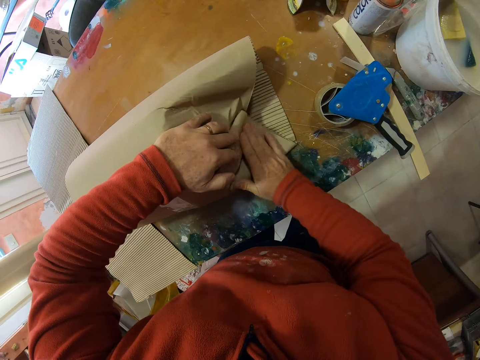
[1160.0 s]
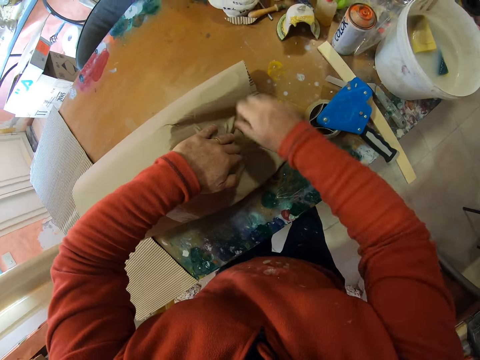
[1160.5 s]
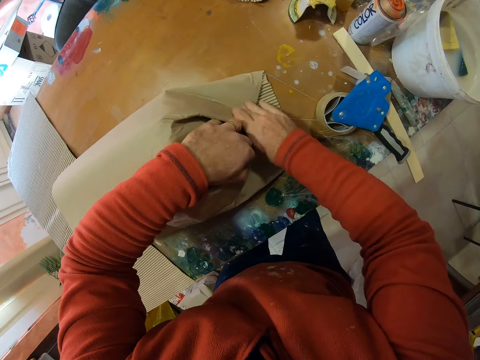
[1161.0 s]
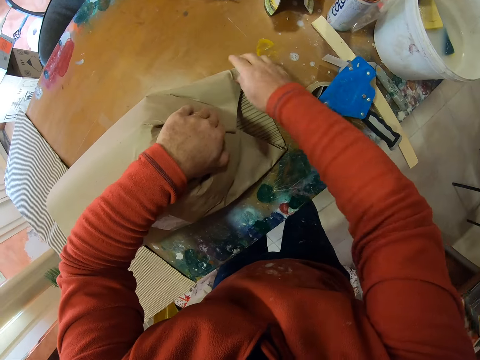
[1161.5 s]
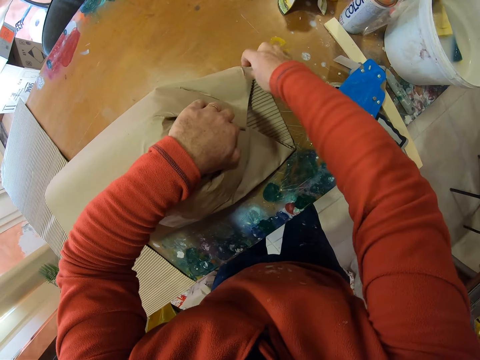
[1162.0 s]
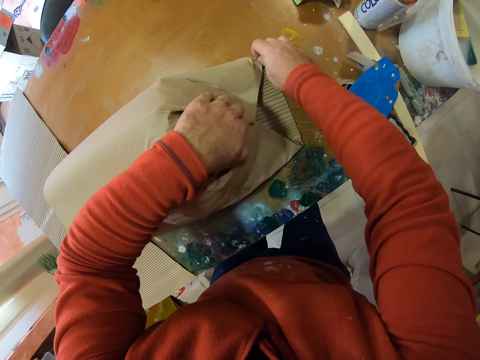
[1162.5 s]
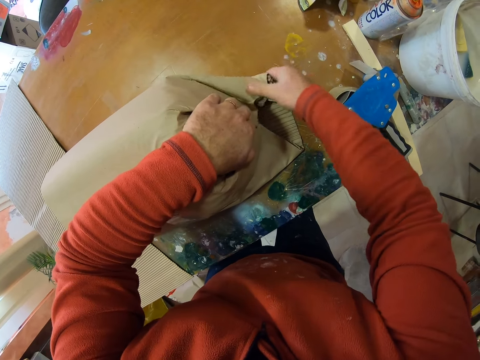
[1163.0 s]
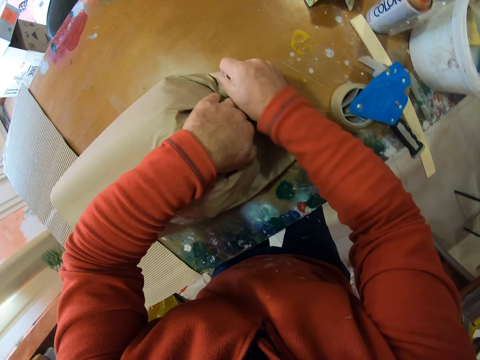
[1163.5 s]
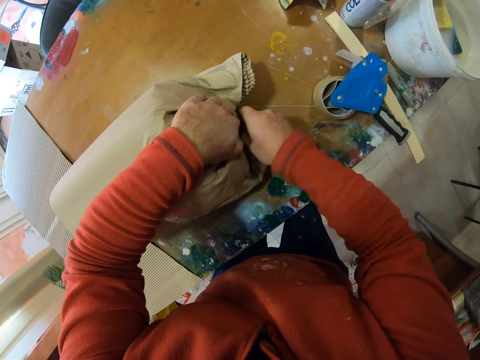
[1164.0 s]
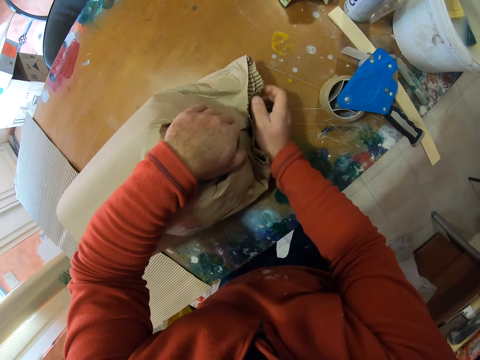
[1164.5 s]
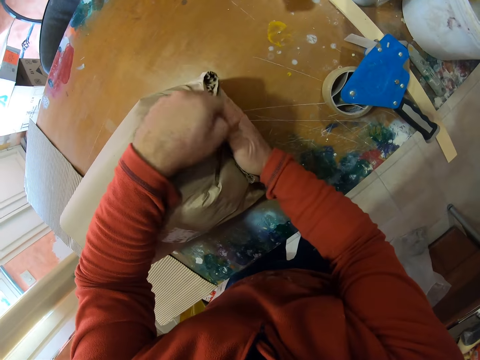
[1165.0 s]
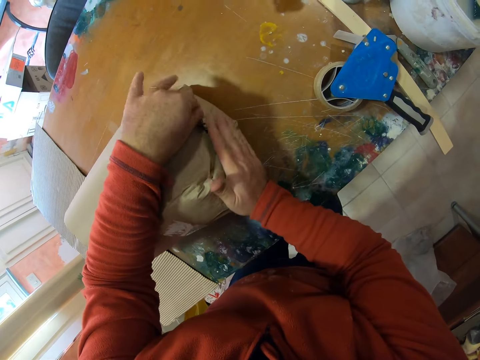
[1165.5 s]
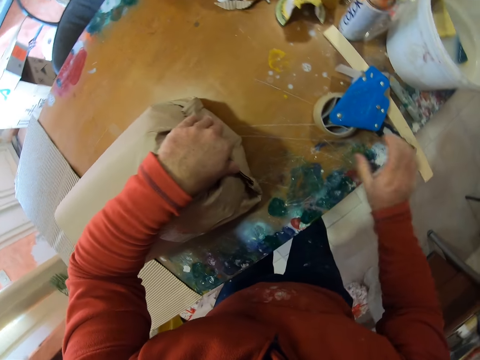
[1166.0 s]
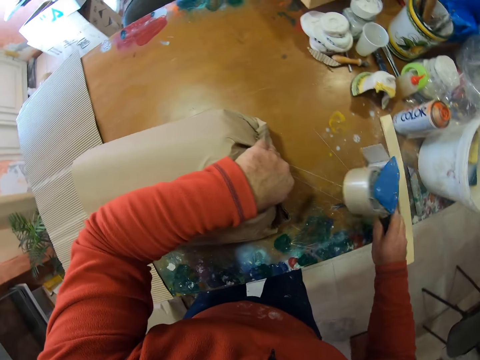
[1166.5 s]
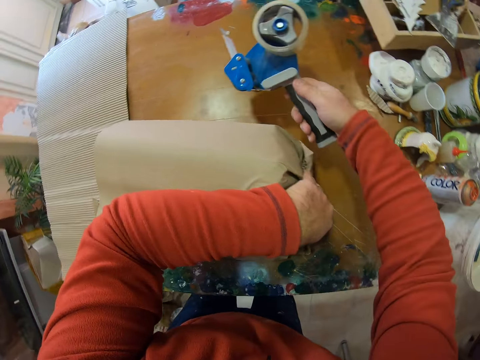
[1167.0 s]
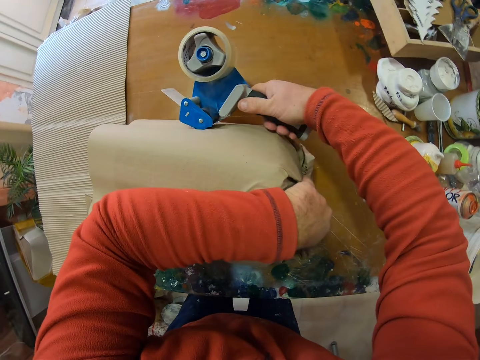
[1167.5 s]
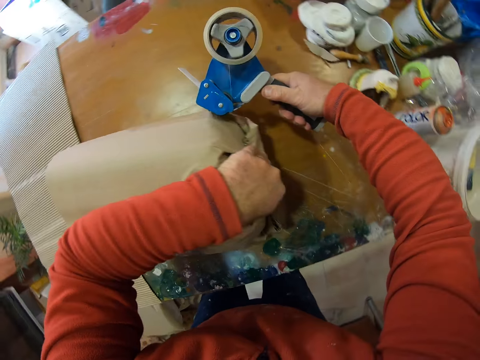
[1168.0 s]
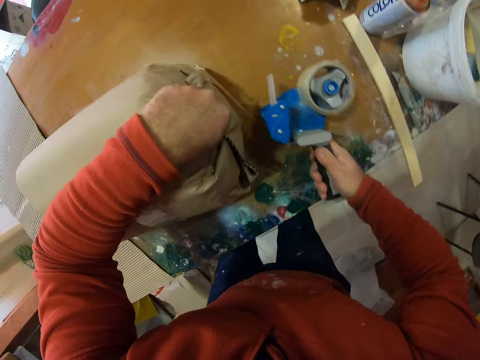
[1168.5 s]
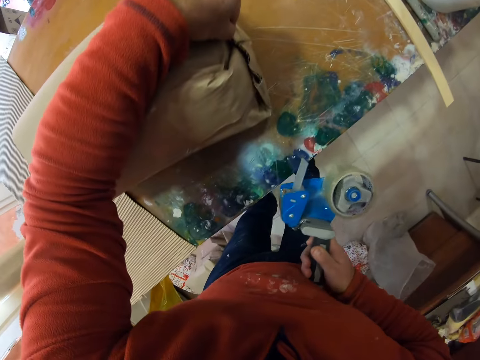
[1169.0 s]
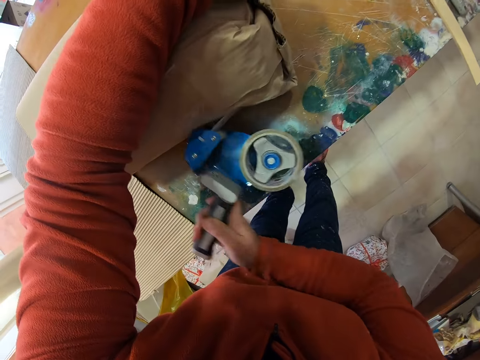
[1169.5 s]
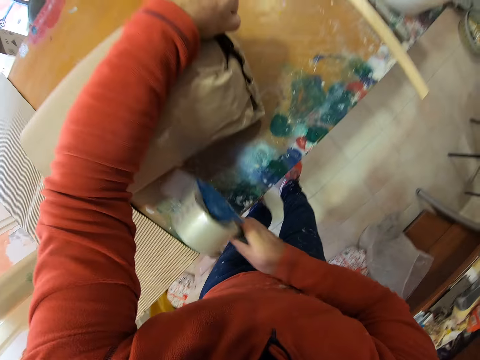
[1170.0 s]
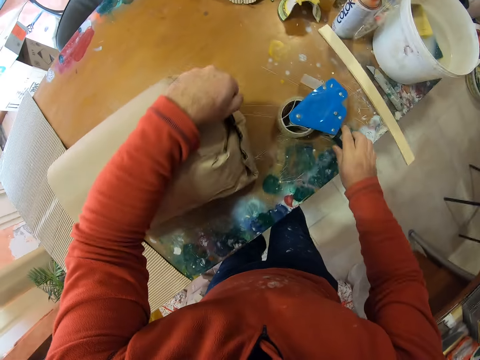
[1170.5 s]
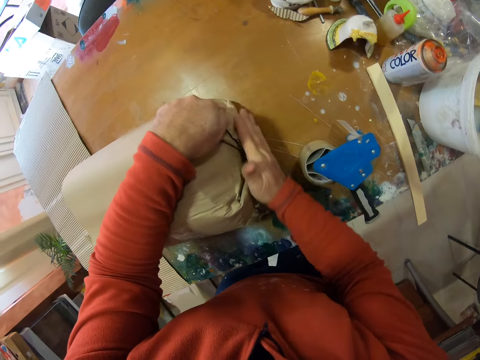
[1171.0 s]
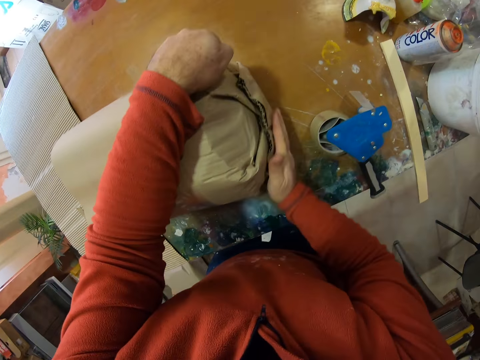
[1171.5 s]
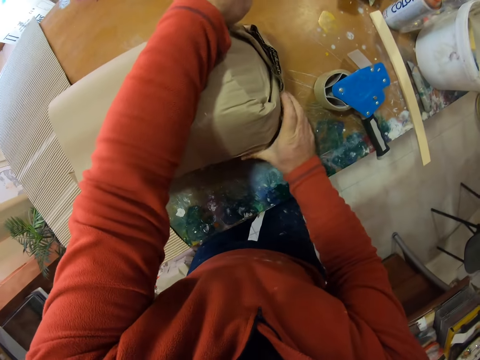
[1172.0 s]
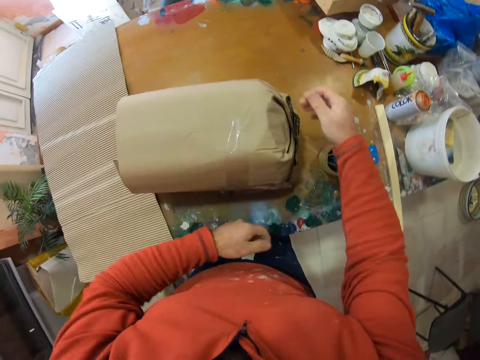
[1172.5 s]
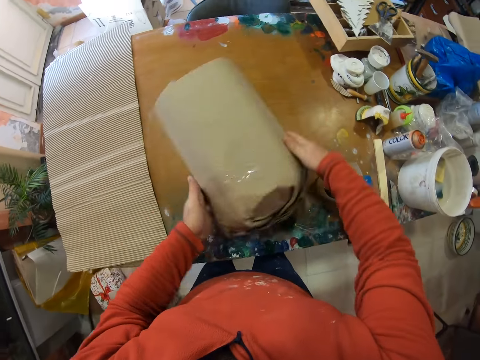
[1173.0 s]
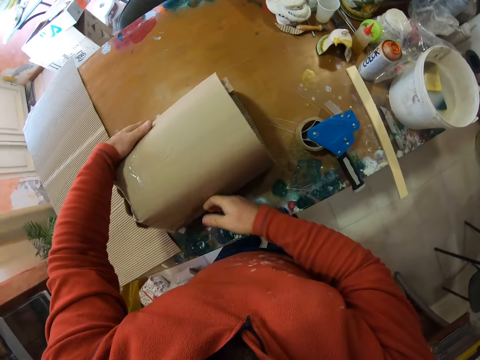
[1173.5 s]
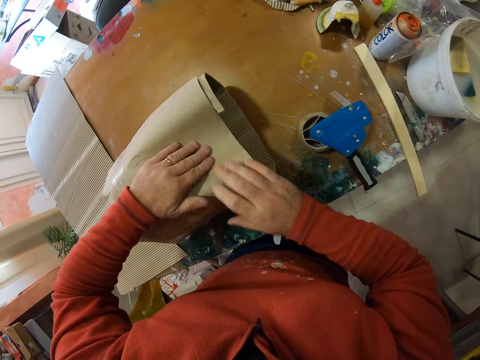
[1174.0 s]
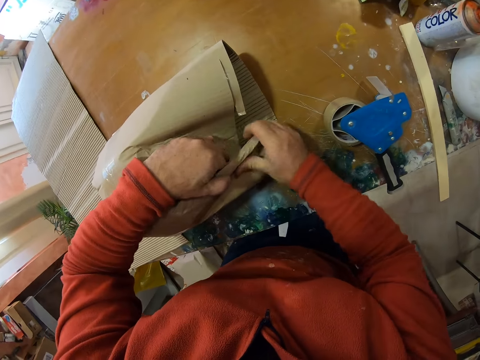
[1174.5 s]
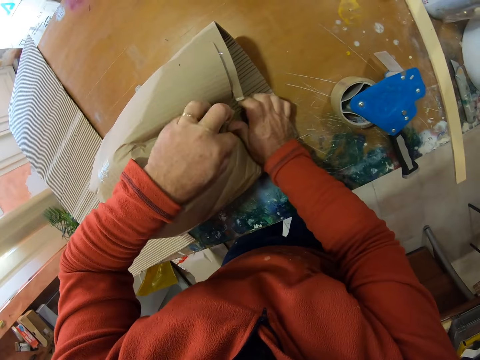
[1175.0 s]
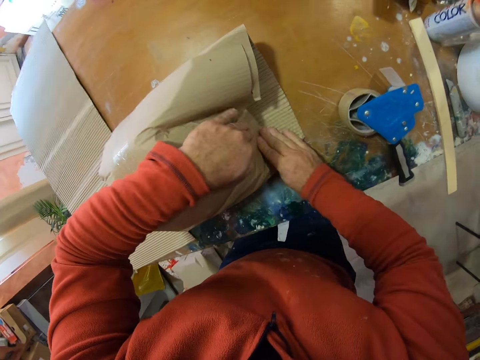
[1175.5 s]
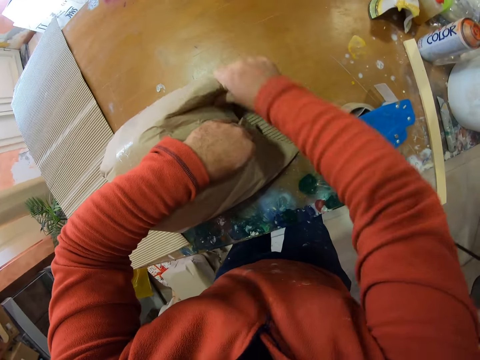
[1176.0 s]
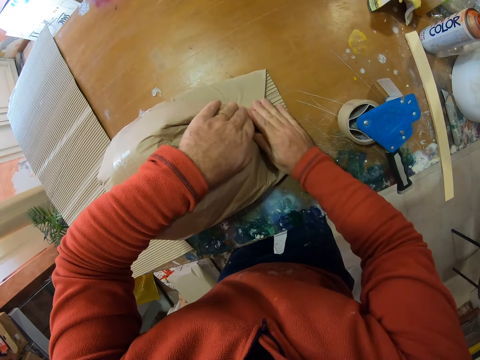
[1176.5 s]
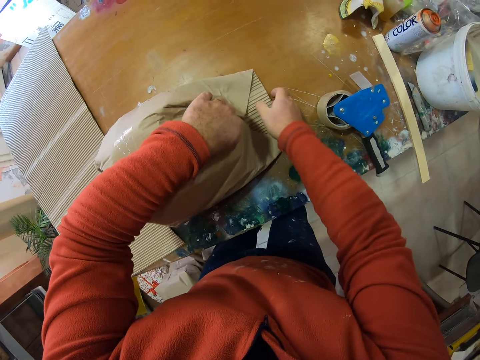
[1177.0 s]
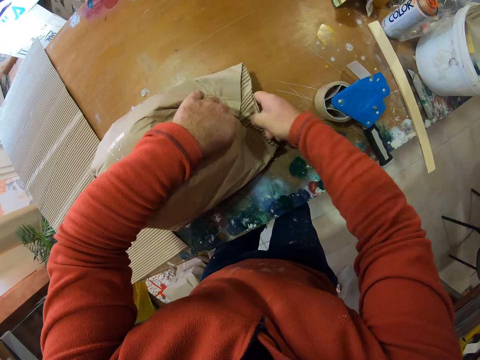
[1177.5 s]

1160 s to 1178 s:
The camera wearer folds the corners of the carton. They pick up the seal tape from the table, seal the parcel with the seal tape, and put the seal tape on the table. They turn the parcel on the table. They wrap the parcel with the brown paper and fold the corners of the carton.

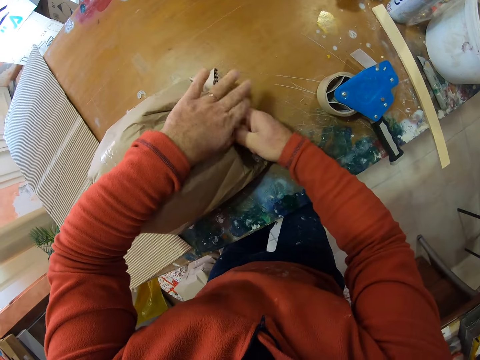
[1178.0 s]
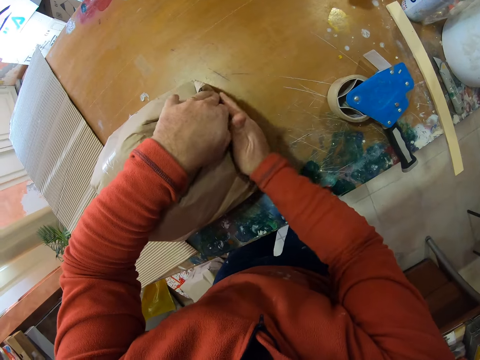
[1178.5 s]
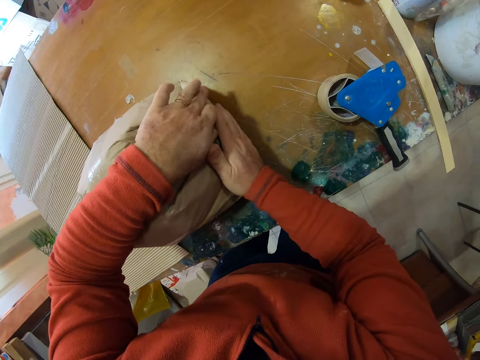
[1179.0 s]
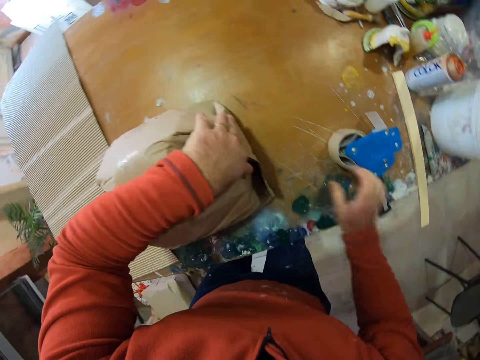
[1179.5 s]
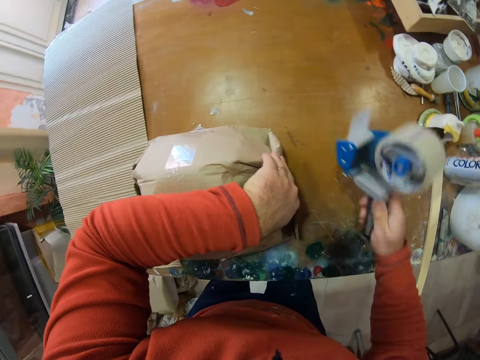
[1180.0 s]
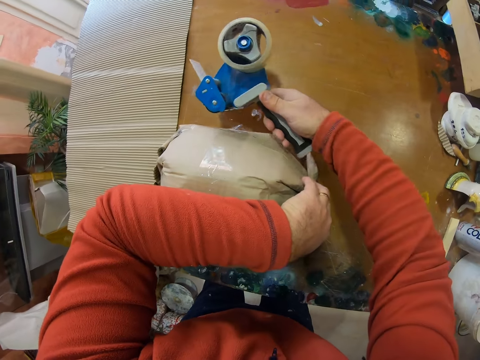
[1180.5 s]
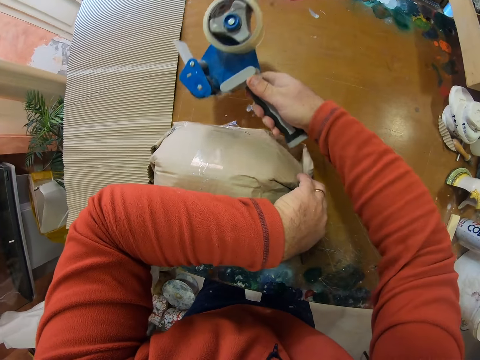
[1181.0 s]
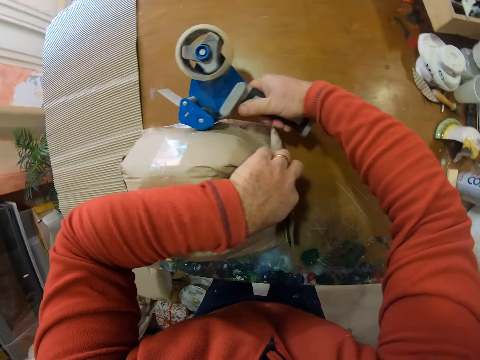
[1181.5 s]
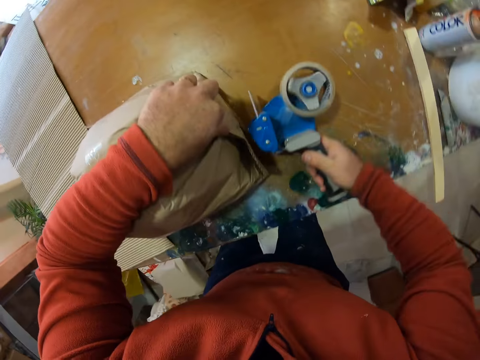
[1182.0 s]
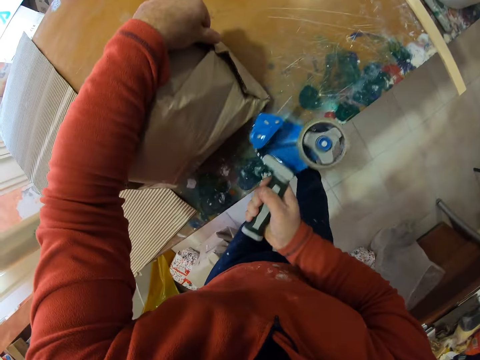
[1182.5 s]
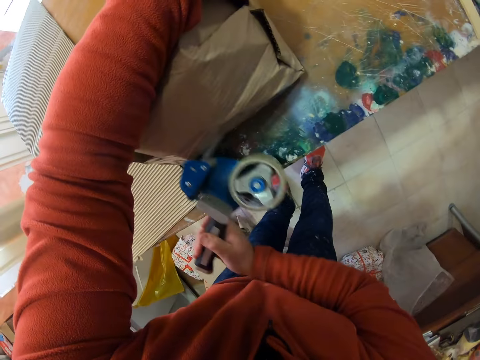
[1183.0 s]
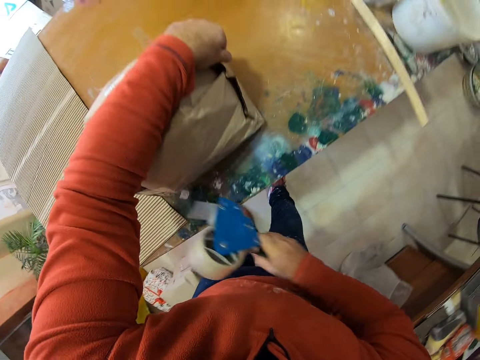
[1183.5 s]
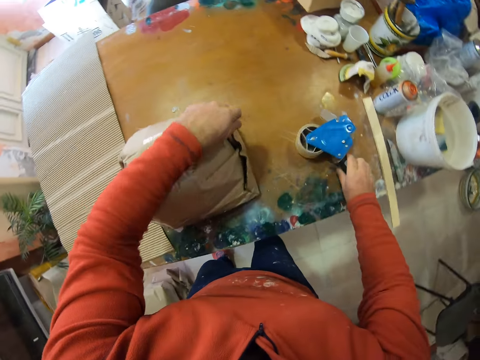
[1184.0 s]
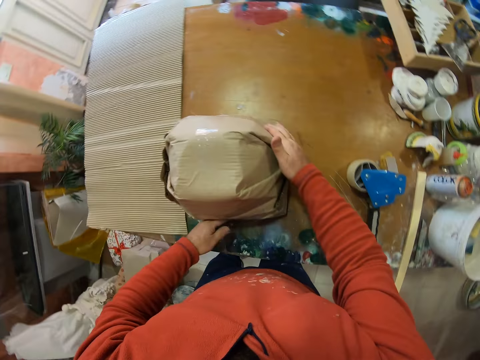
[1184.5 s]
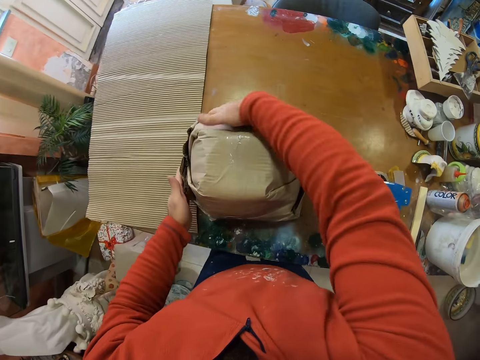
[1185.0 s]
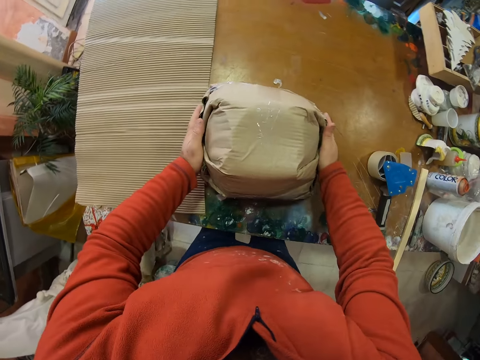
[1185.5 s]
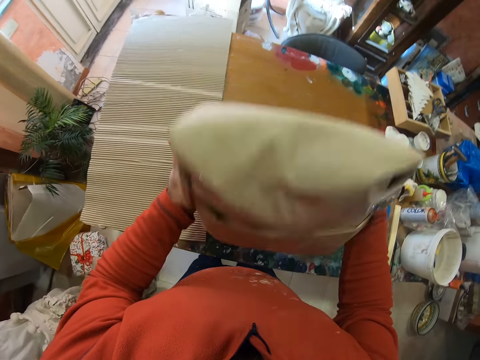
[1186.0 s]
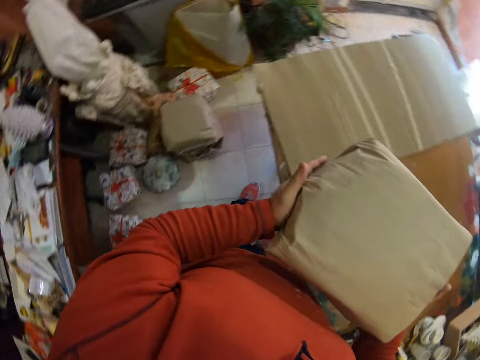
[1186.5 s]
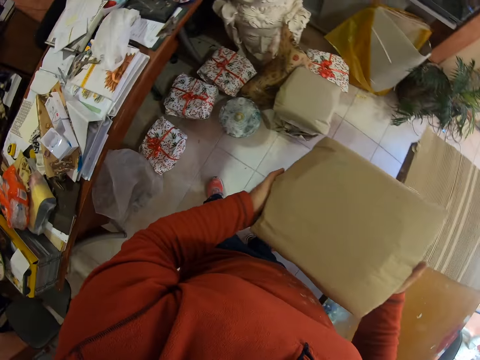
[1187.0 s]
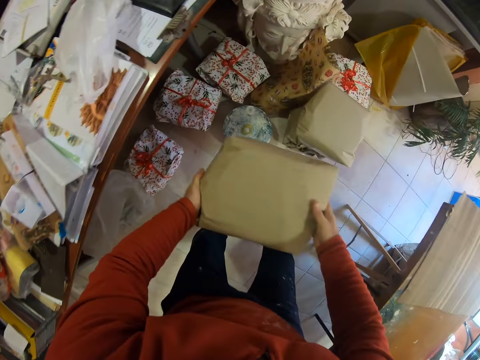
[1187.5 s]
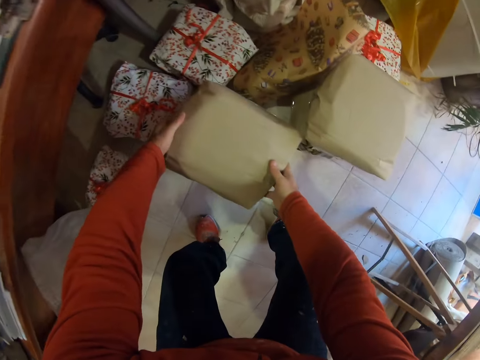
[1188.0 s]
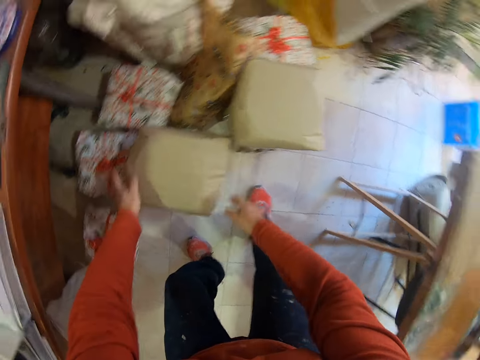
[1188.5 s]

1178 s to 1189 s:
The camera wearer picks up the seal tape from the table and seals the parcel with the seal tape. They put the seal tape on the table. They lift the parcel from the table and put the parcel on the floor.
